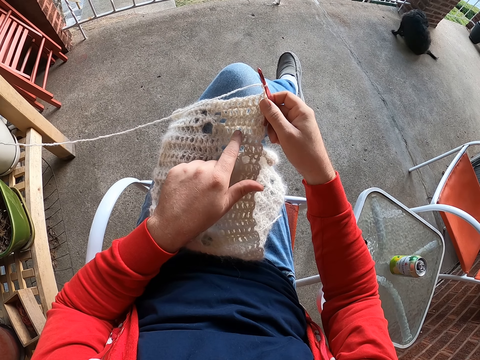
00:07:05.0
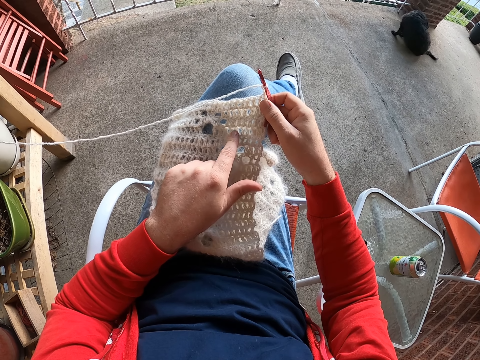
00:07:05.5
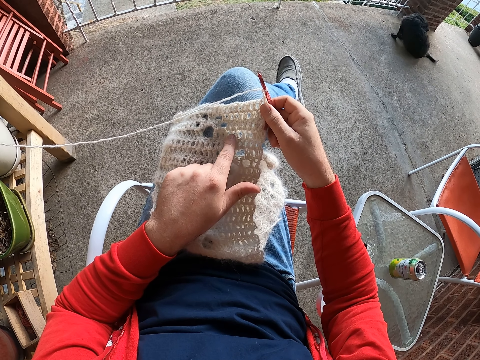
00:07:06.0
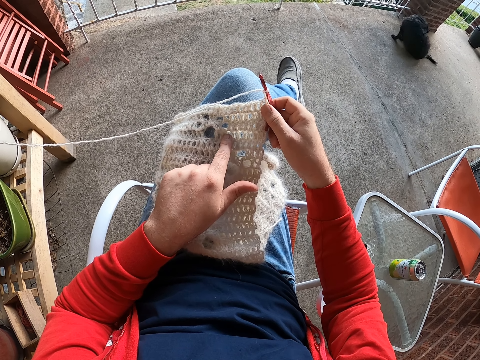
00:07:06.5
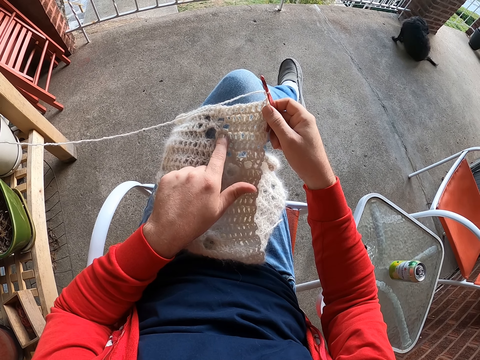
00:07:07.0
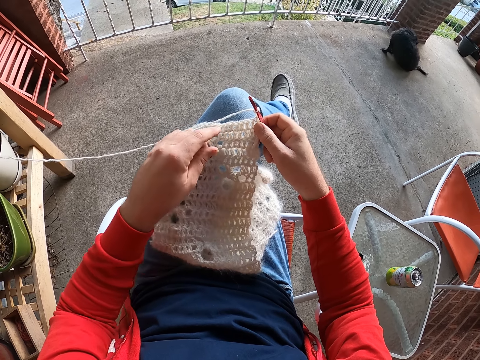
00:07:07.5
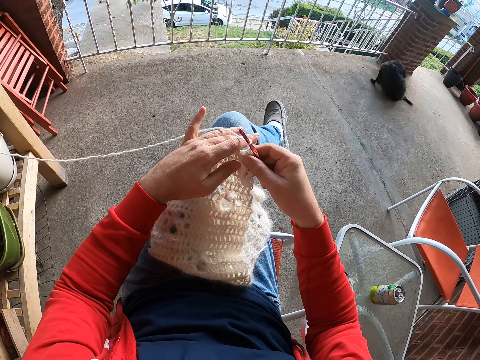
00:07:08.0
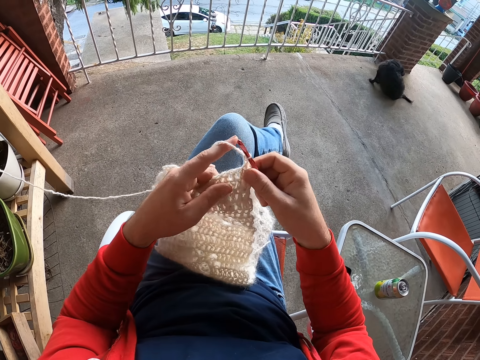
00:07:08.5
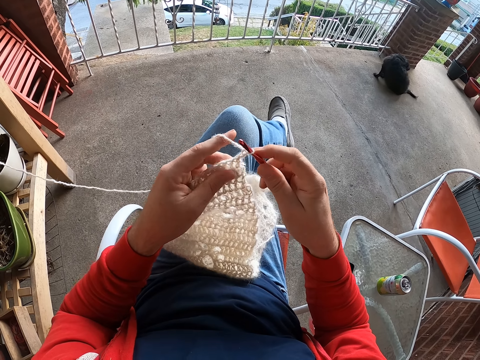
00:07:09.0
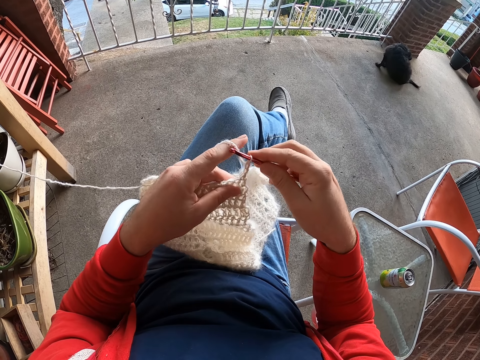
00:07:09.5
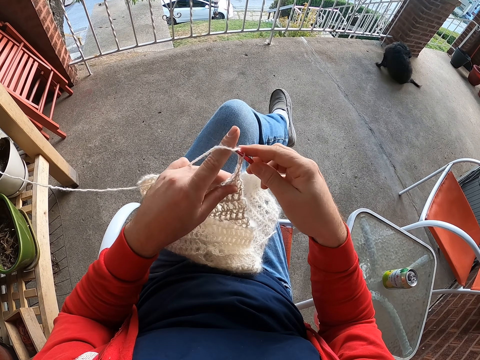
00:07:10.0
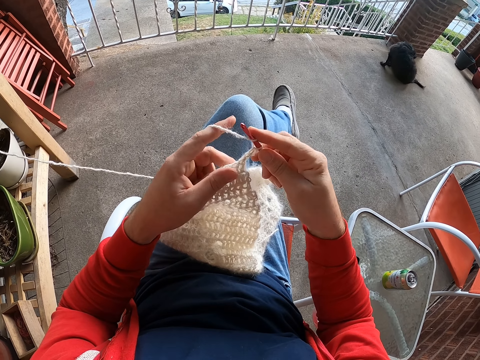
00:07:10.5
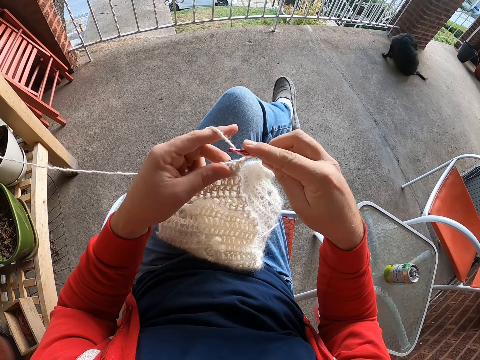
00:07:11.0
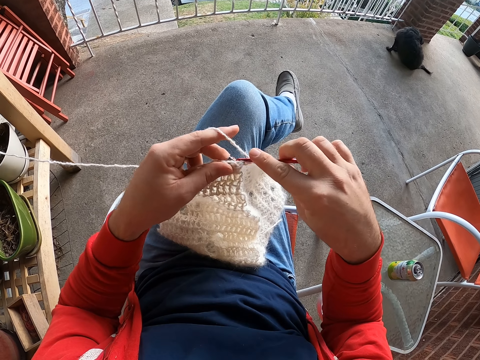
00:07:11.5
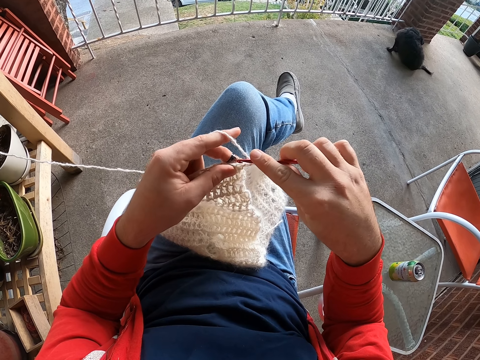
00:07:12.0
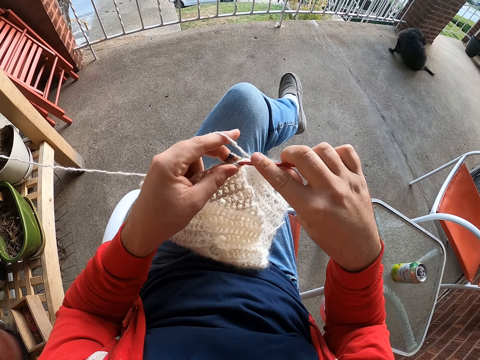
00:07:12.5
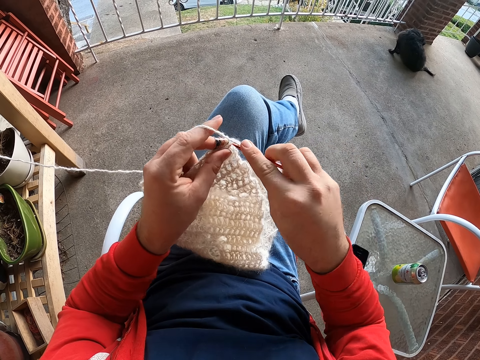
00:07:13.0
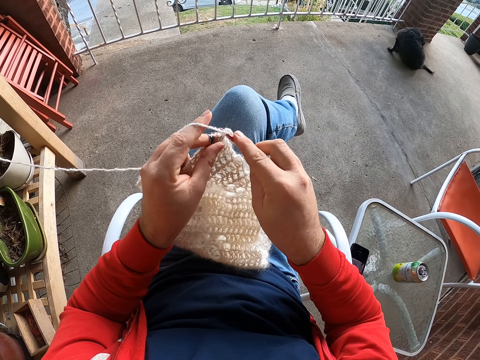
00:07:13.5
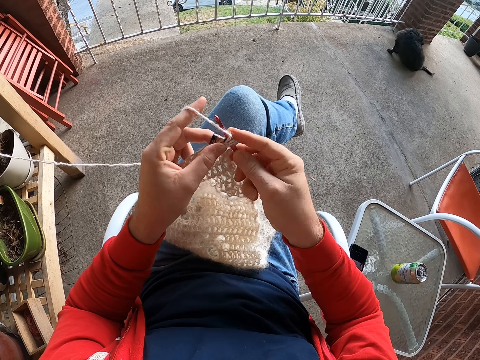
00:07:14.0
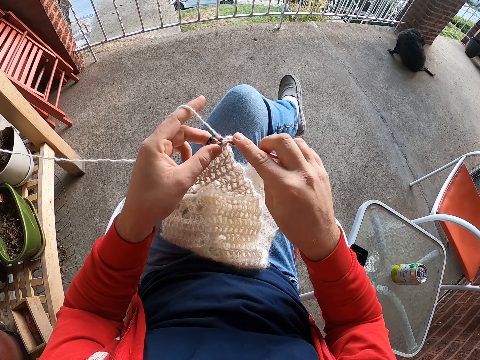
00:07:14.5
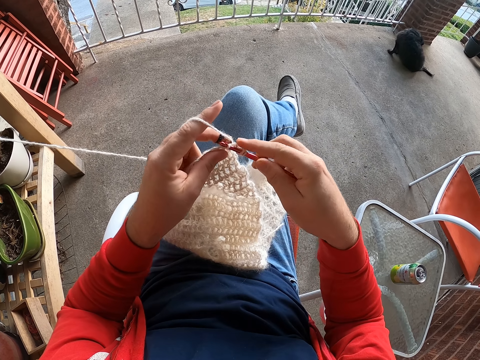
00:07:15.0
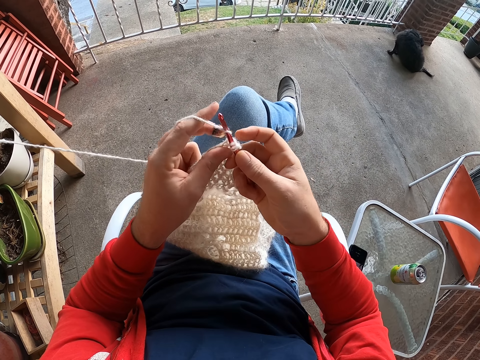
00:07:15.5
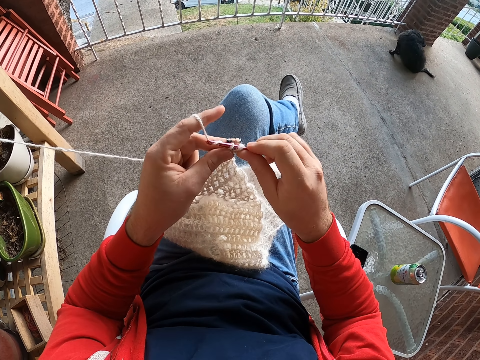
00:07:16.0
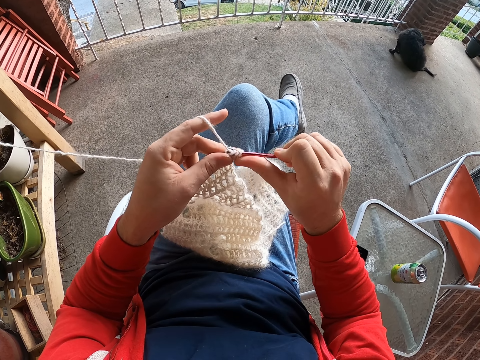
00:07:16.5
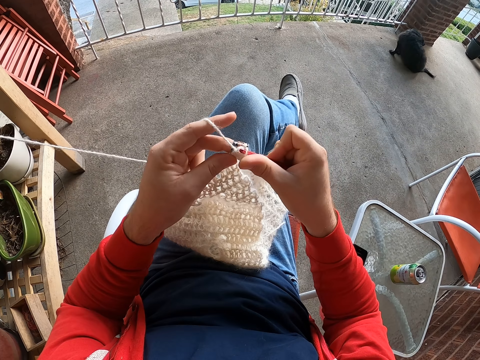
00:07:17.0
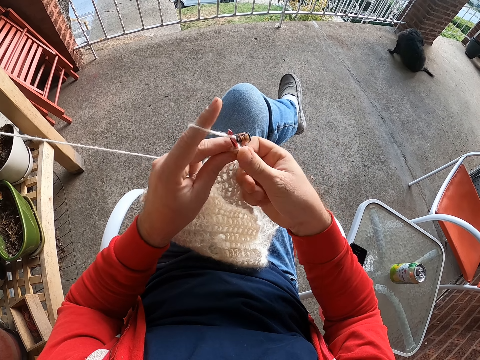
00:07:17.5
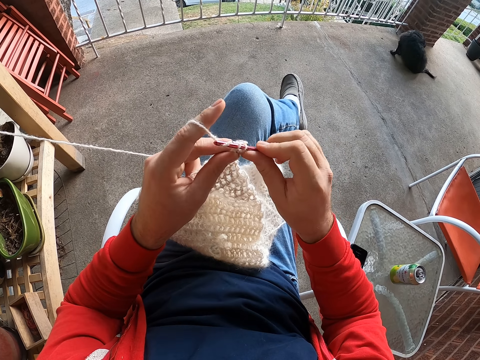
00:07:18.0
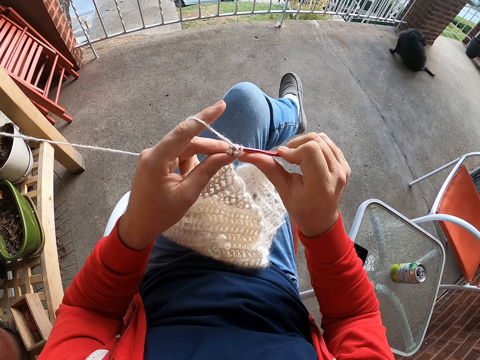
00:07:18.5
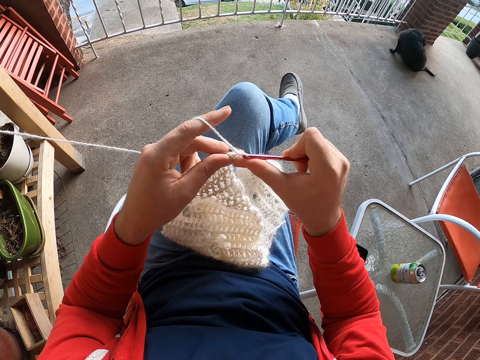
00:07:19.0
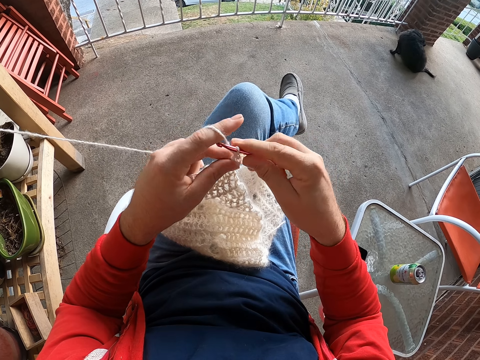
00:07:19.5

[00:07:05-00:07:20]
The camera wearer holds the fabric with the left hand. They hold a knitting needle. They roll thread on the crochet. They knit the fabric.

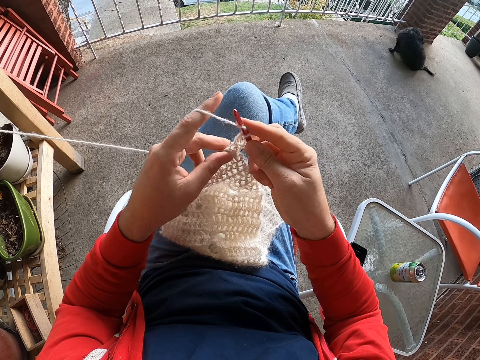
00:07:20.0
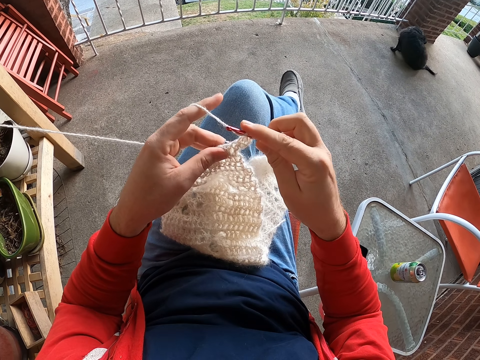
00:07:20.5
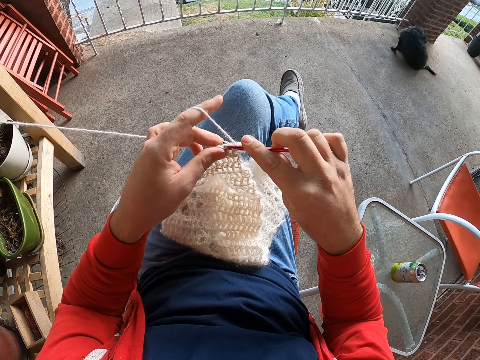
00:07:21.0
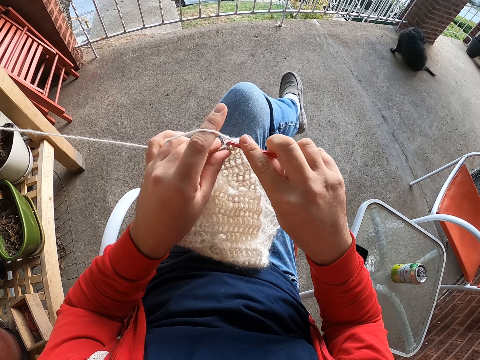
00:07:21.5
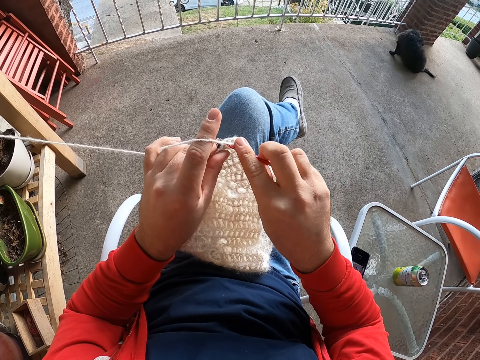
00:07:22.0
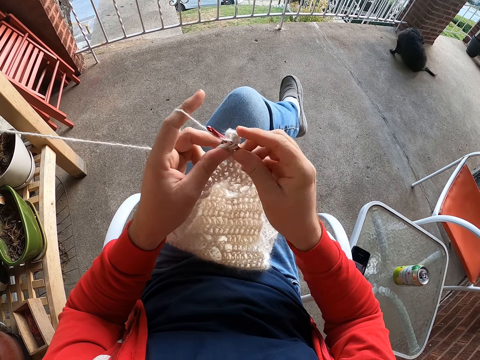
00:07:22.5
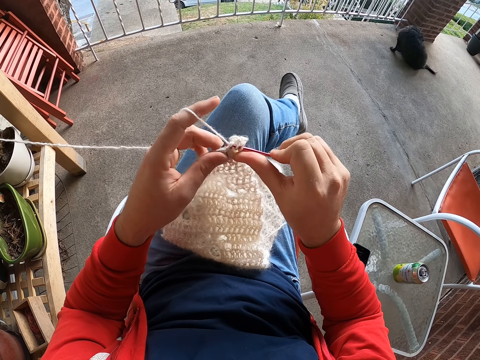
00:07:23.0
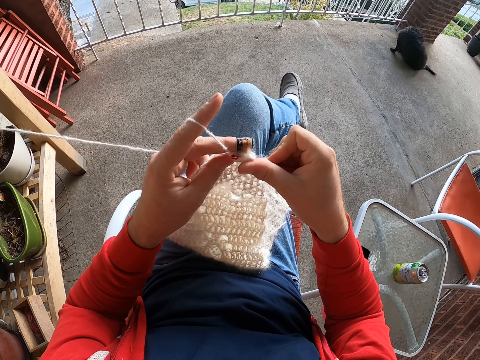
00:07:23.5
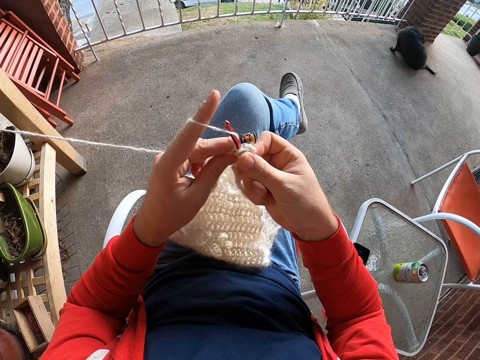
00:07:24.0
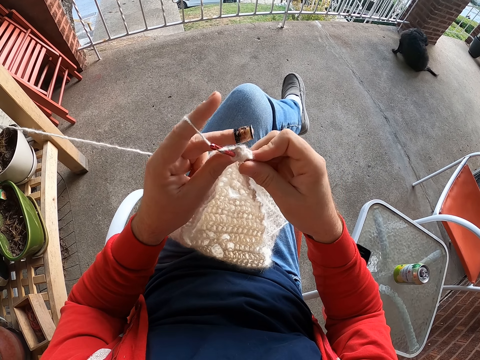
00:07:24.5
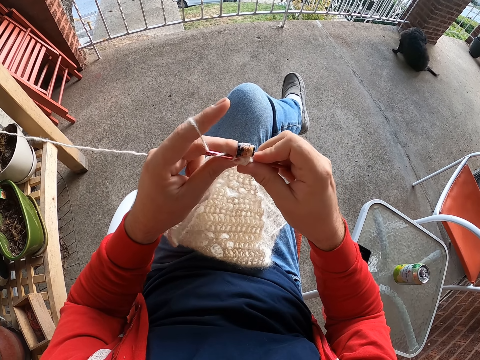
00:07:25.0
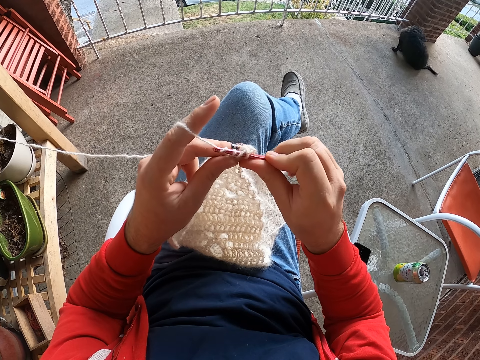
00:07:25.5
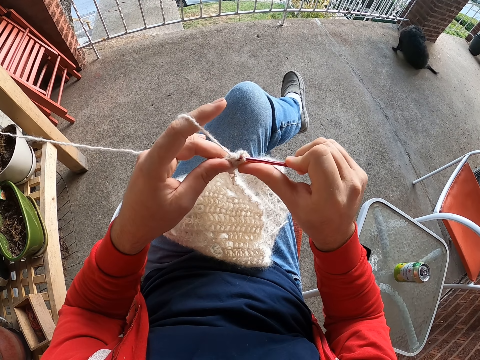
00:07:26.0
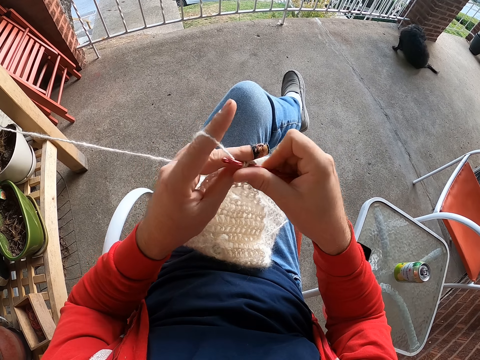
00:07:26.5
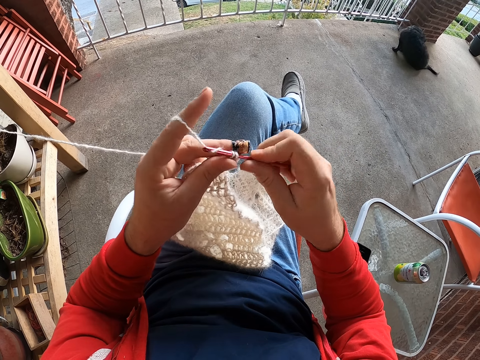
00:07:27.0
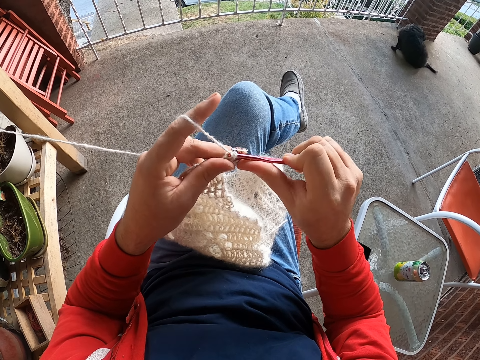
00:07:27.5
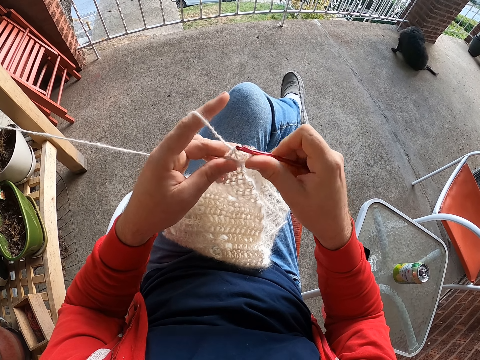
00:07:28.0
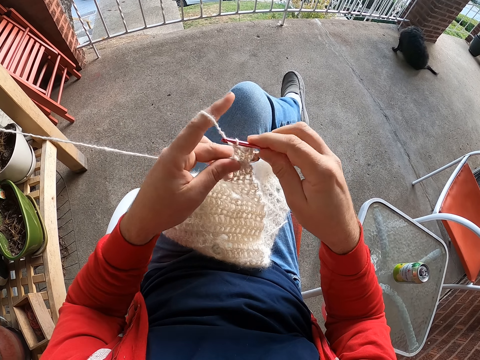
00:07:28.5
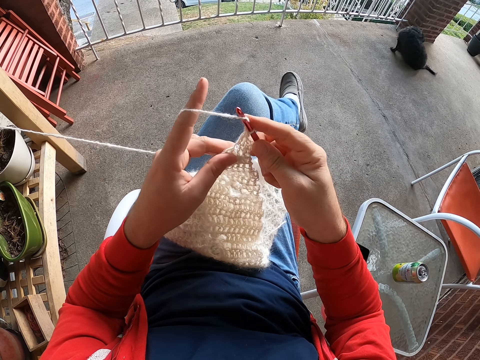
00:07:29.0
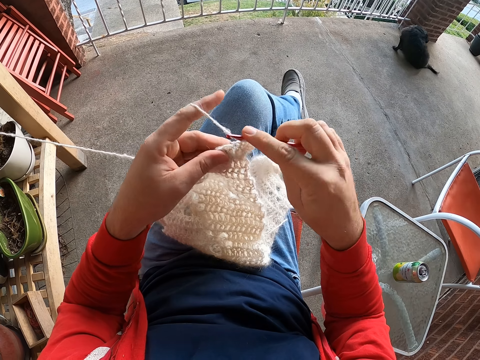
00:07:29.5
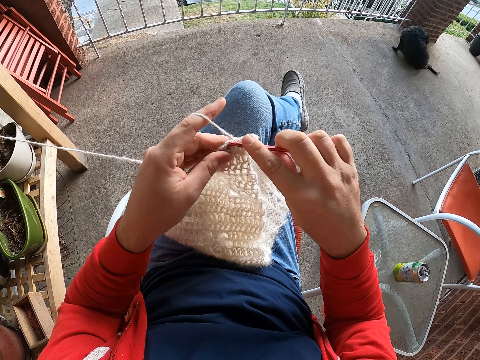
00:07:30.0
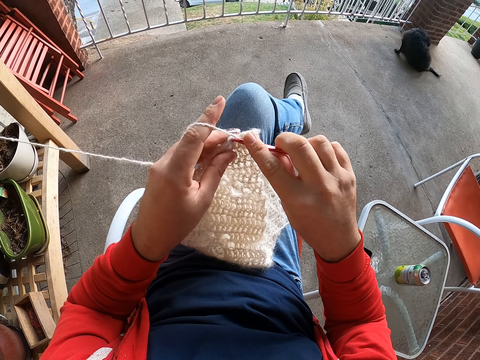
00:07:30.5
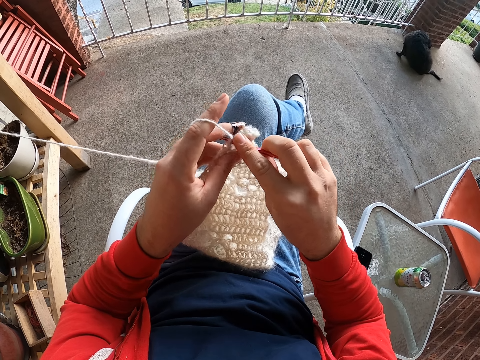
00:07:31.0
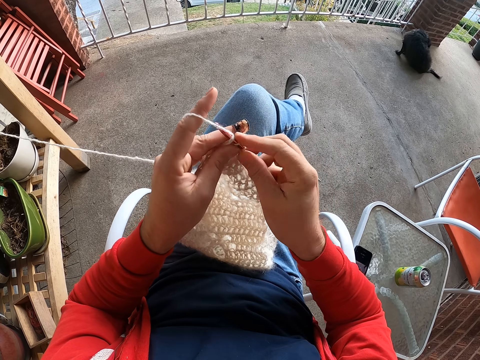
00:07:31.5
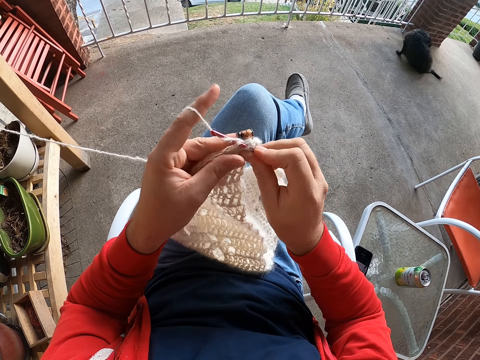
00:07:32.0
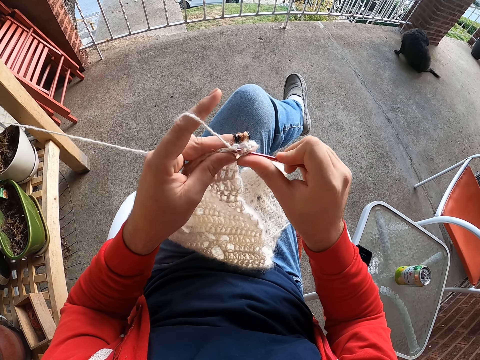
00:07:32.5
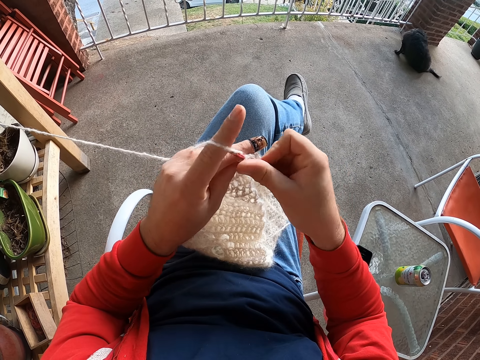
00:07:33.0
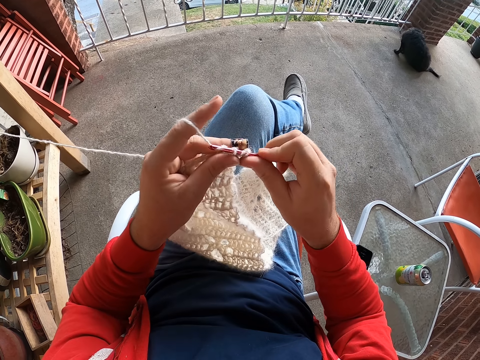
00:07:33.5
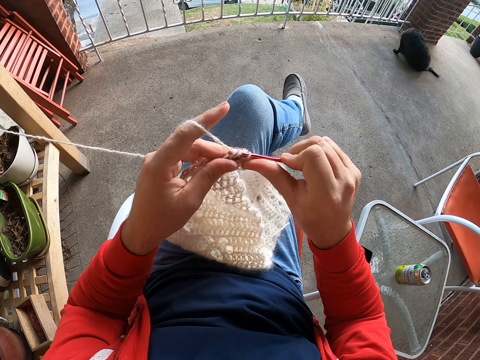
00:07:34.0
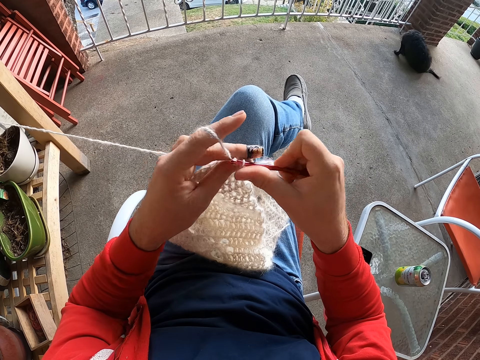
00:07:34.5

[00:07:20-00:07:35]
The camera wearer rolls thread on the crochet. They knit the fabric.
